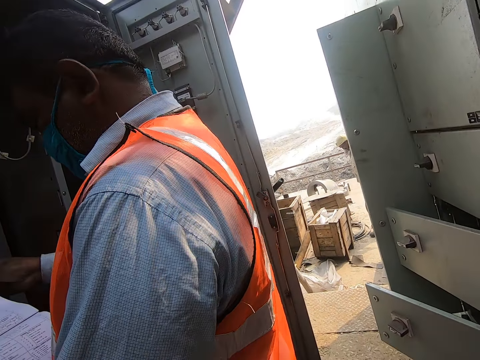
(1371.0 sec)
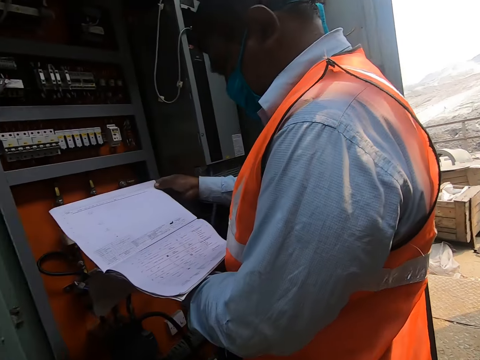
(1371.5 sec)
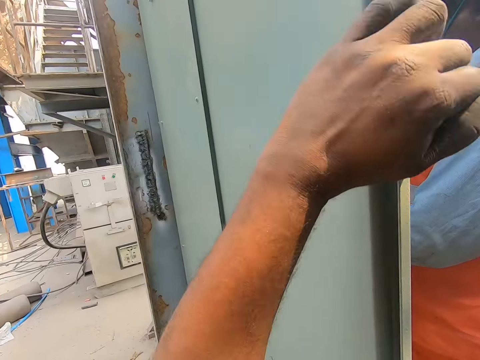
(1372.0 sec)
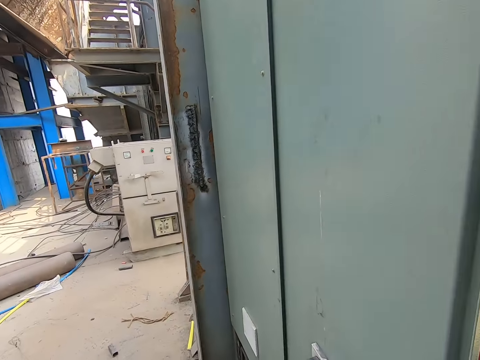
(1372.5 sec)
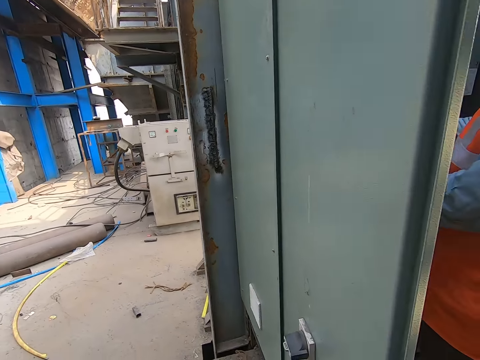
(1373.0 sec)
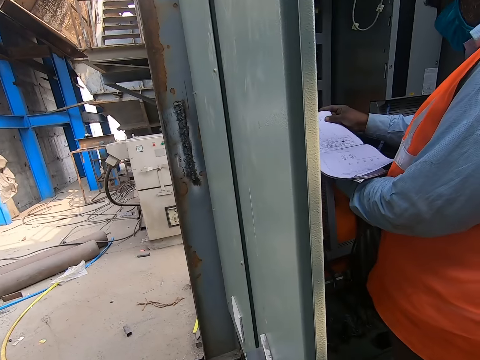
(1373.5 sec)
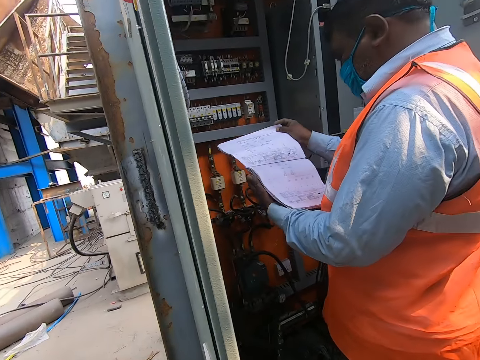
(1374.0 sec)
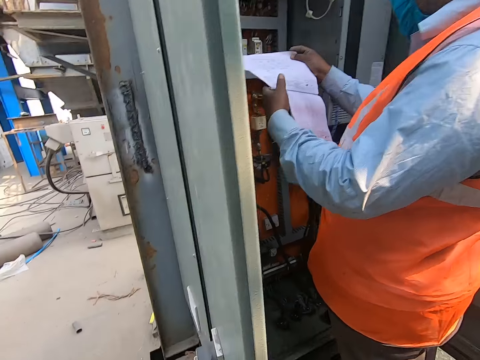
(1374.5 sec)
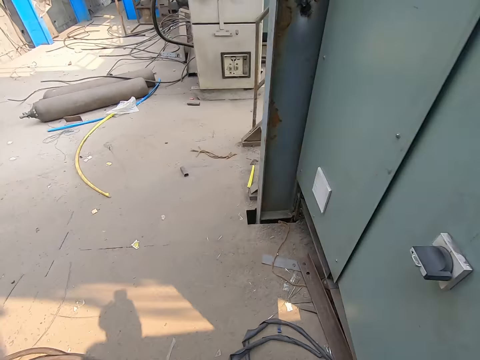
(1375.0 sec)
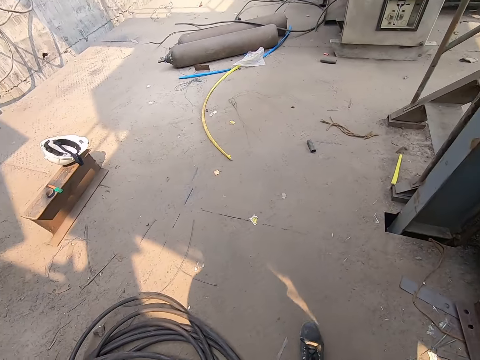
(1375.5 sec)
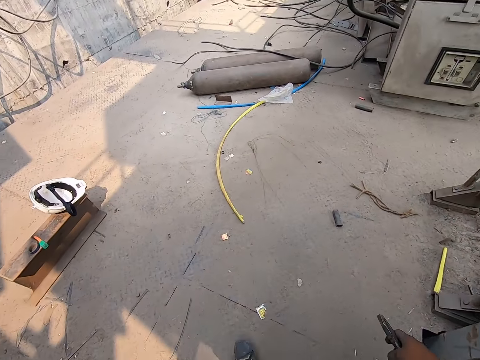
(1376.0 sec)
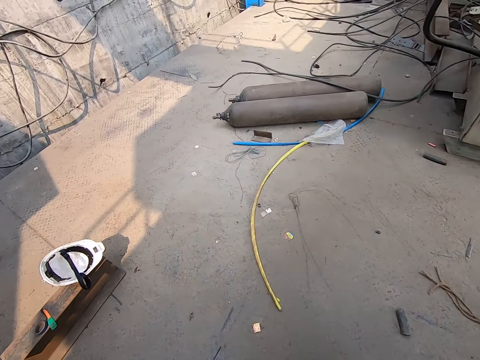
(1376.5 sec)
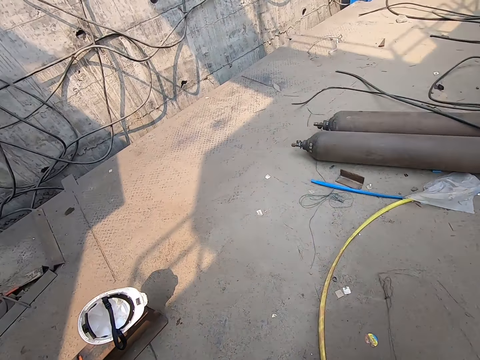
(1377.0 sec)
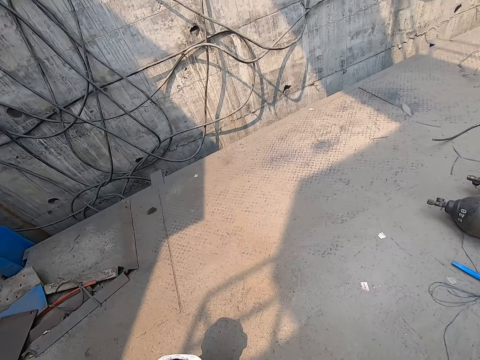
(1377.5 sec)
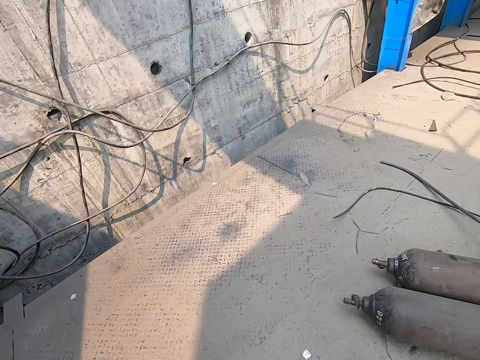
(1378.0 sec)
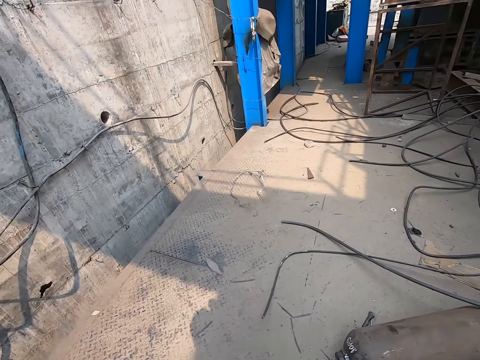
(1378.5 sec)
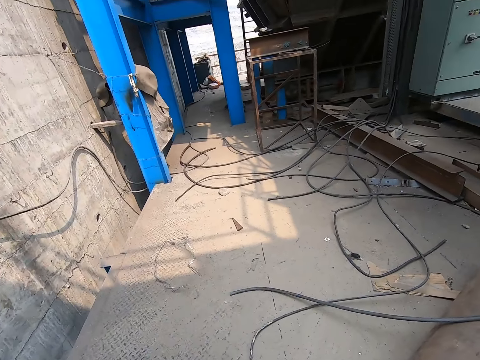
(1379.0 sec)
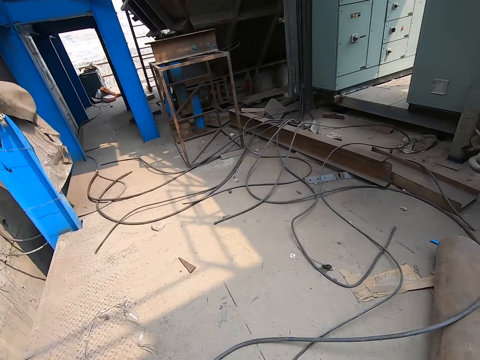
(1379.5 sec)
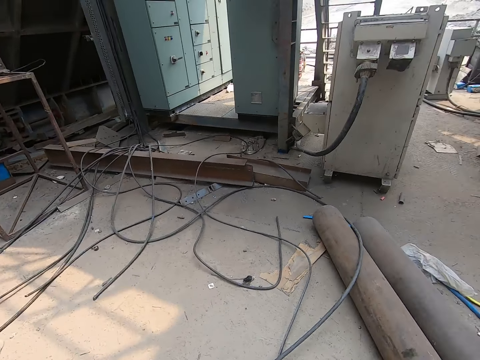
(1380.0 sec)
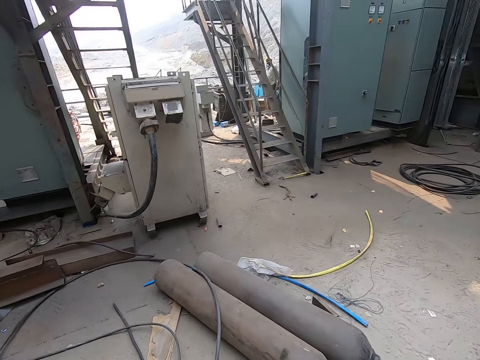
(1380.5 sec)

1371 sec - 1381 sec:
The camera wearer looks around. He removes his left hand from the door. He looks around. A man moves a book. The camera wearer walks around.

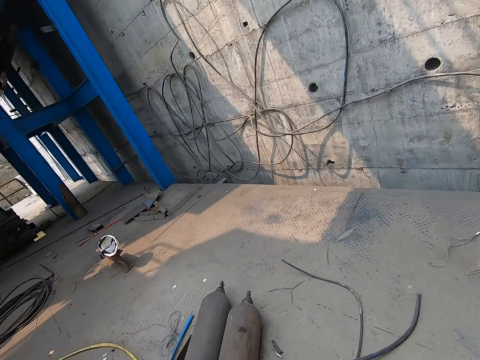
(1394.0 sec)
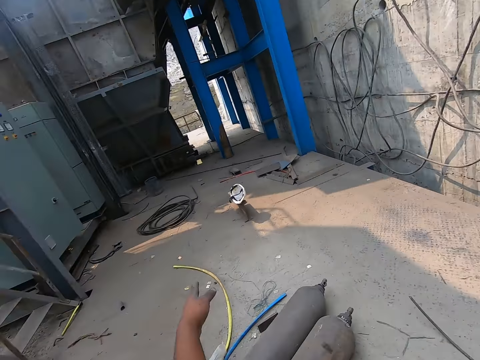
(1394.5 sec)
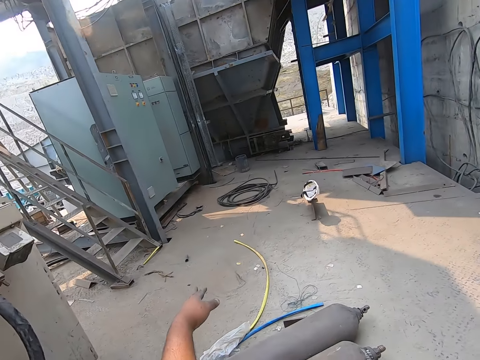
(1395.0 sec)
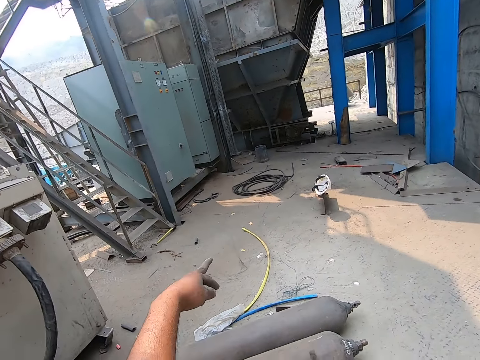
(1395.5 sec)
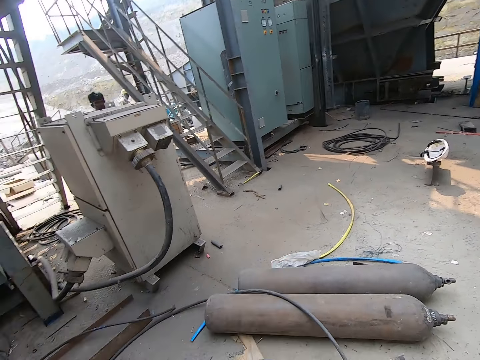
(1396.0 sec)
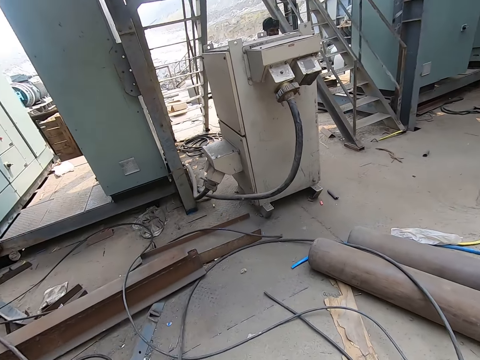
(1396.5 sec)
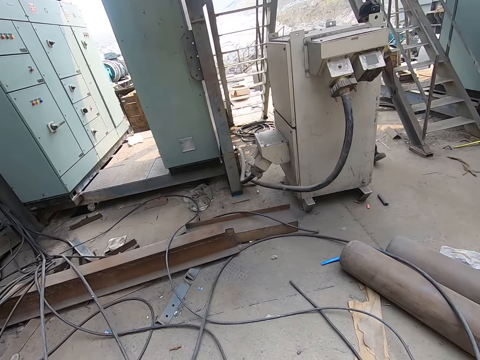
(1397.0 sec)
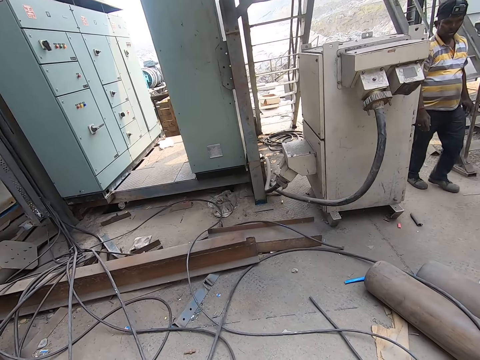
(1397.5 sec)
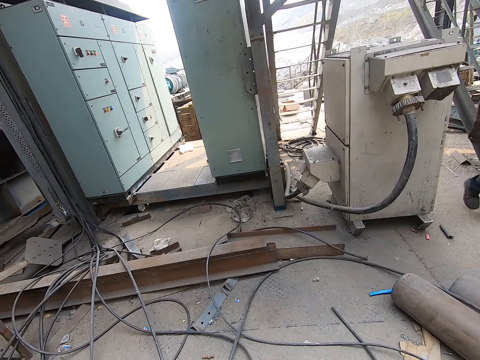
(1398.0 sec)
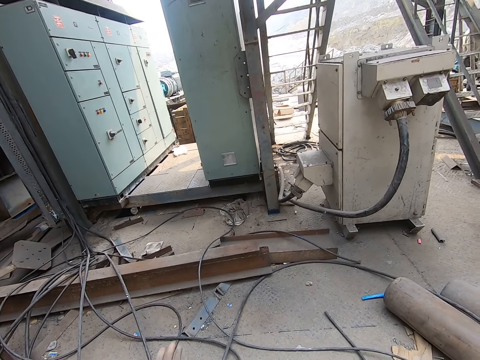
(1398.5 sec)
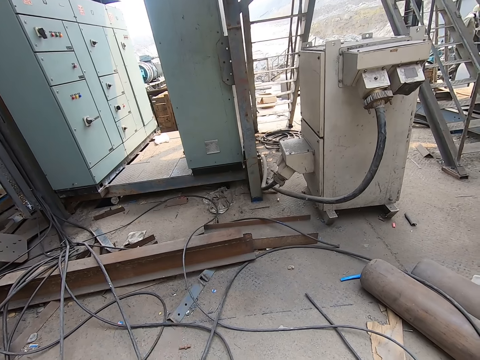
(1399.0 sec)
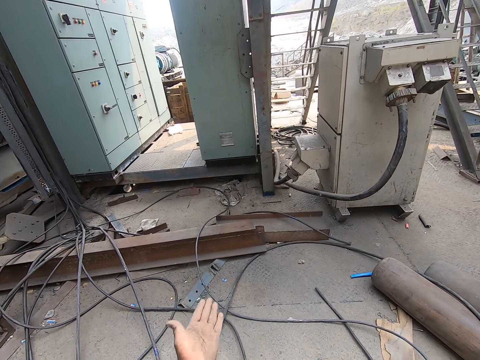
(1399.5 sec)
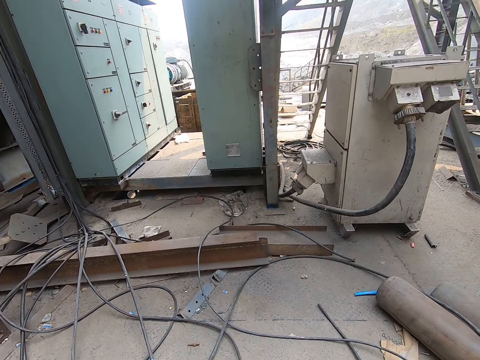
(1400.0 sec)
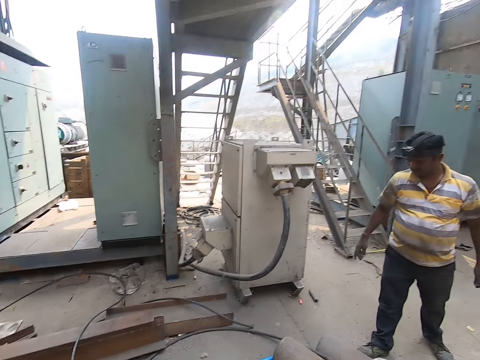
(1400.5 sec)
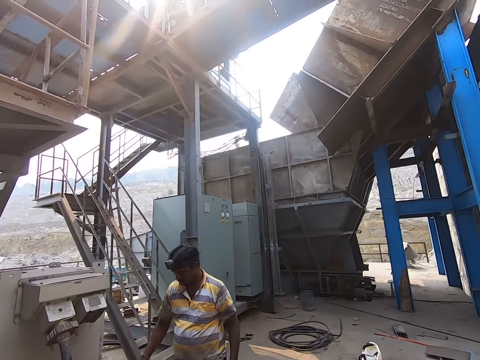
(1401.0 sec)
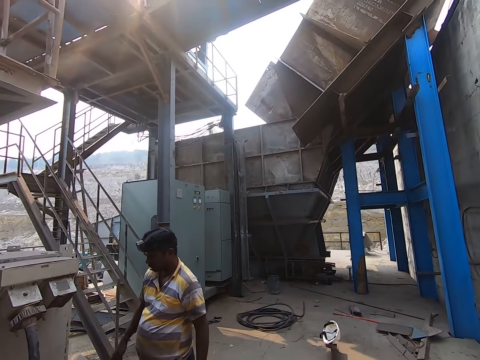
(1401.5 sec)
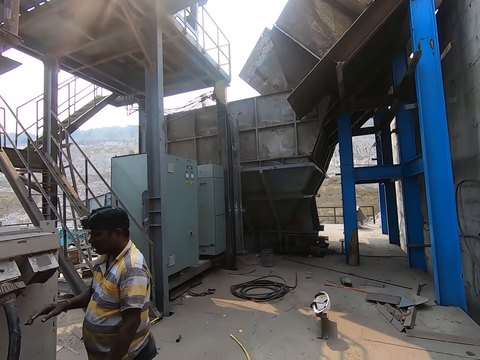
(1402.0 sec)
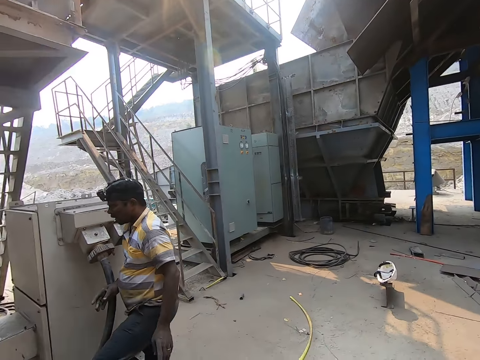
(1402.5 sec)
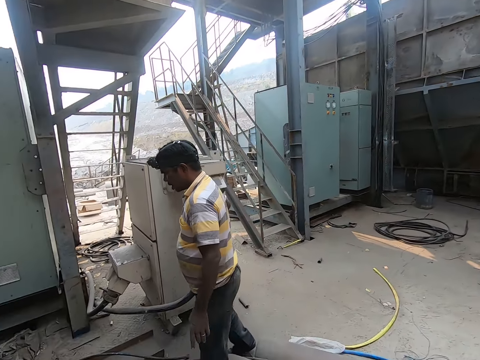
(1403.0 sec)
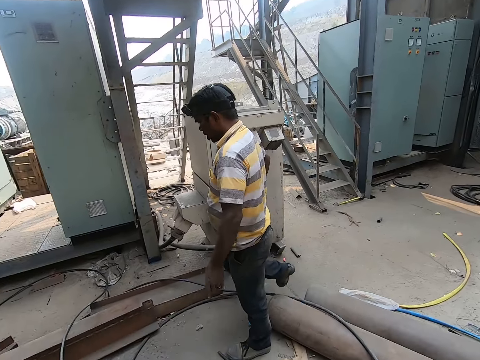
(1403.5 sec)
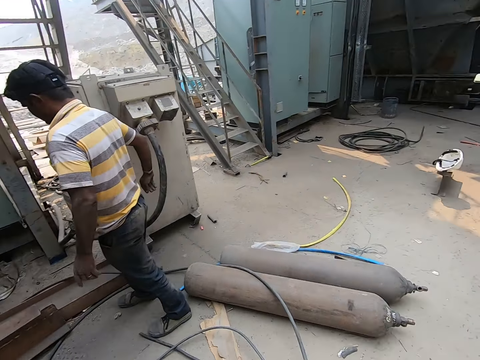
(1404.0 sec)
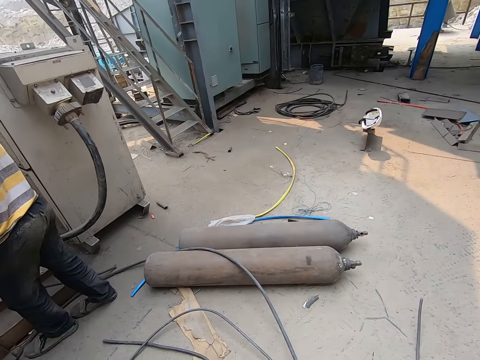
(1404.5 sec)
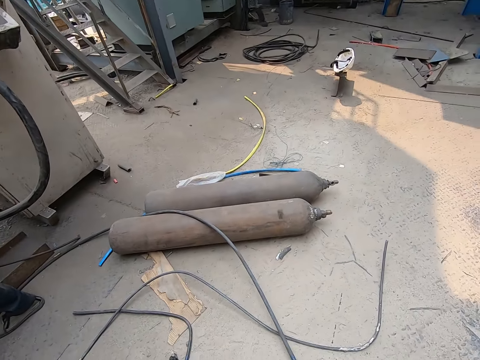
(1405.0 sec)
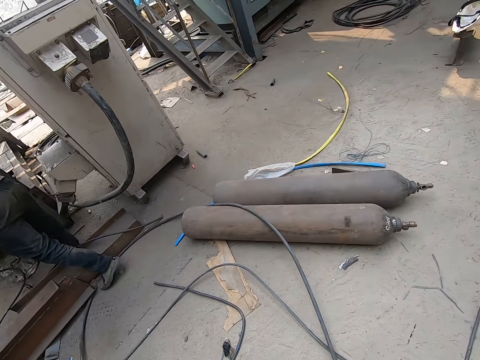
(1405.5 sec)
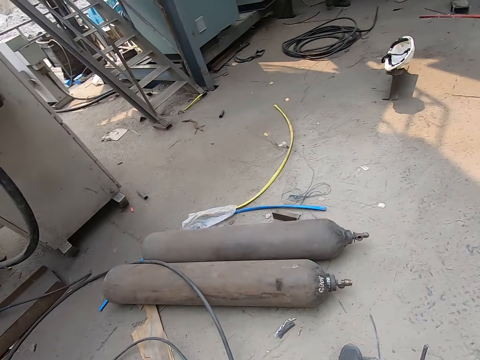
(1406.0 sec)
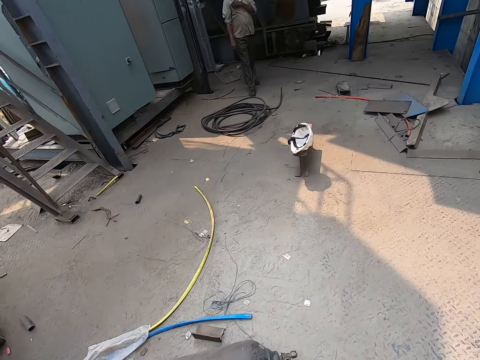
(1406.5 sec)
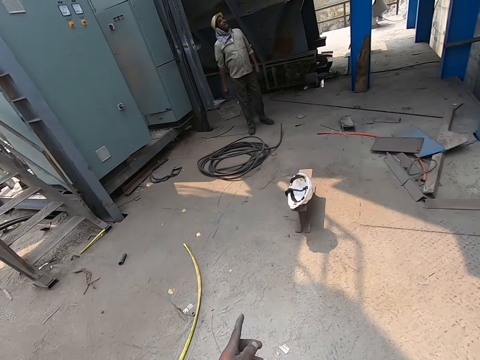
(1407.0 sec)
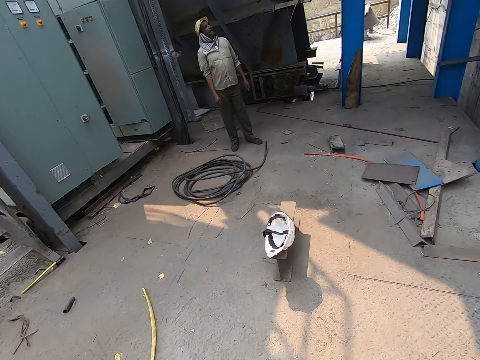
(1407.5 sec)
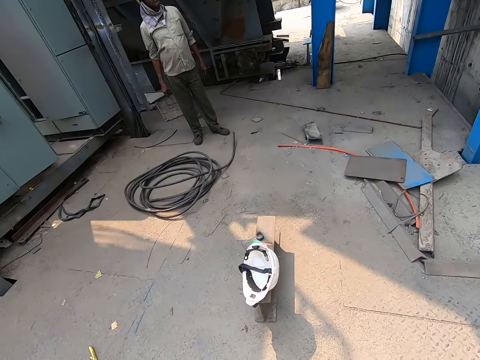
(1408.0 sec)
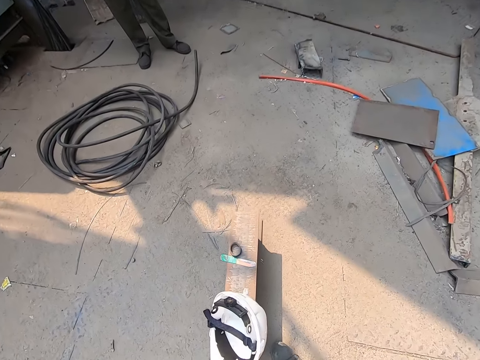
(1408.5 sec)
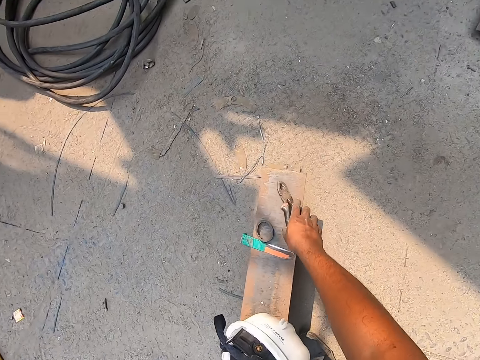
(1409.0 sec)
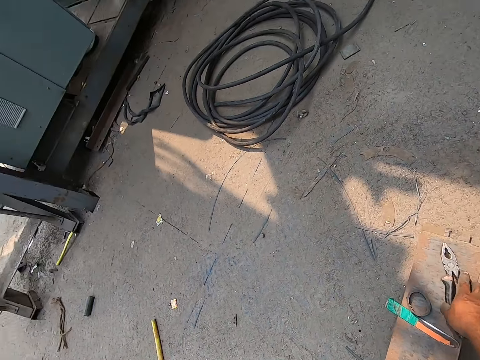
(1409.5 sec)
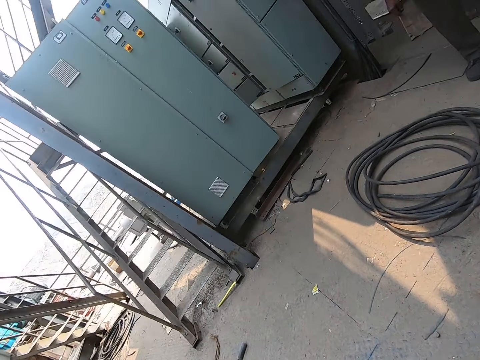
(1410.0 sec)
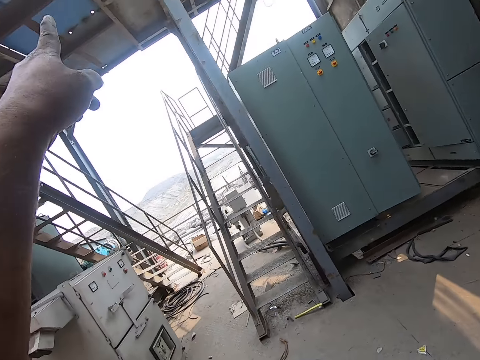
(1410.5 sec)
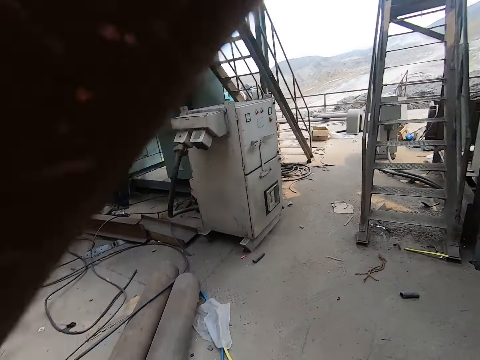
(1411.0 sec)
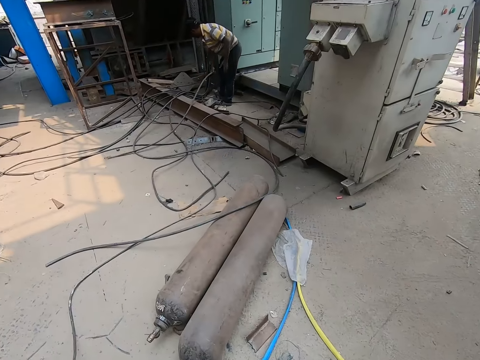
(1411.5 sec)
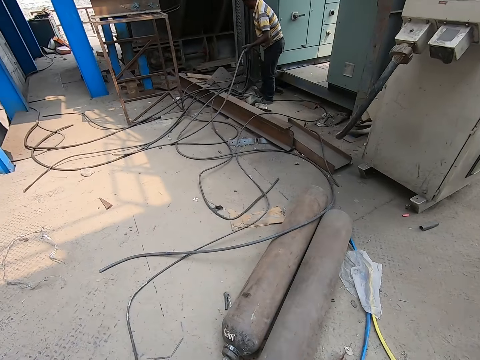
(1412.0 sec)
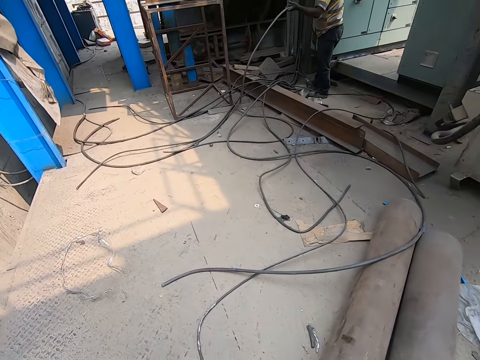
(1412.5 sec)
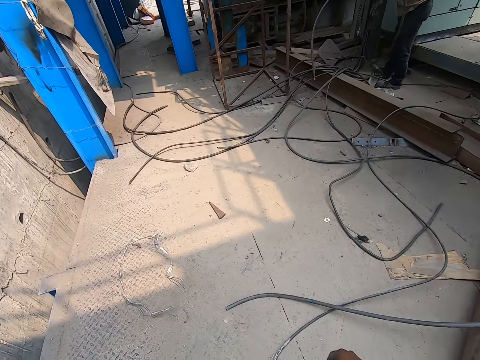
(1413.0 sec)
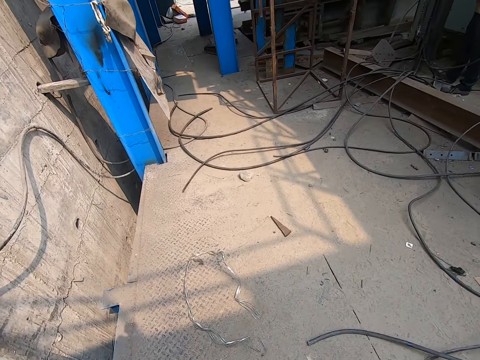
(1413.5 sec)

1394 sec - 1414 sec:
The camera wearer points out. He converses with a man. The man walks. The camera wearer moves hands. He looks around. The man walks. The camera wearer looks around. Another man looks up. The camera wearer drops a pair of pliers on a bench with his right hand. He points out. The first man picks up a cable from the ground with both hands.
